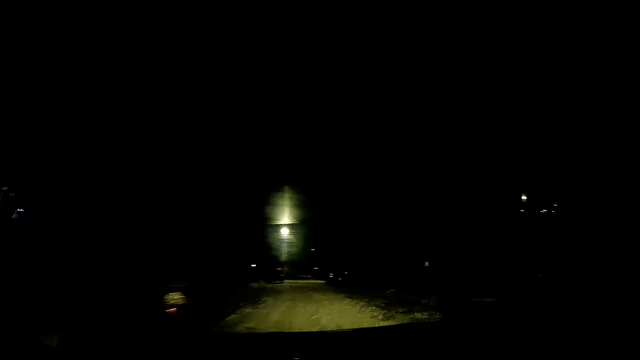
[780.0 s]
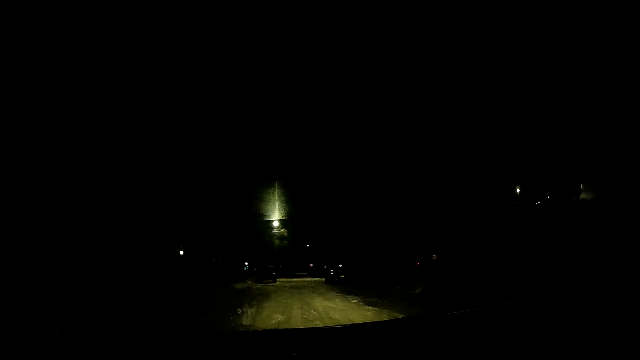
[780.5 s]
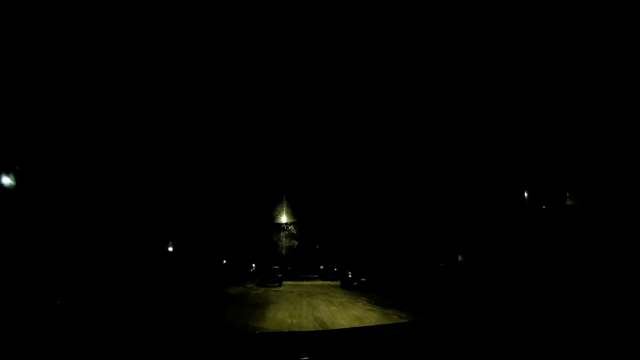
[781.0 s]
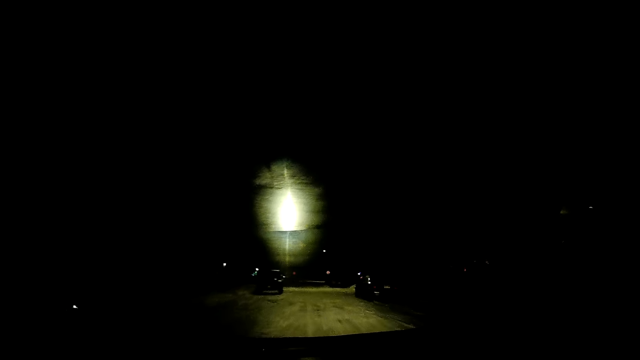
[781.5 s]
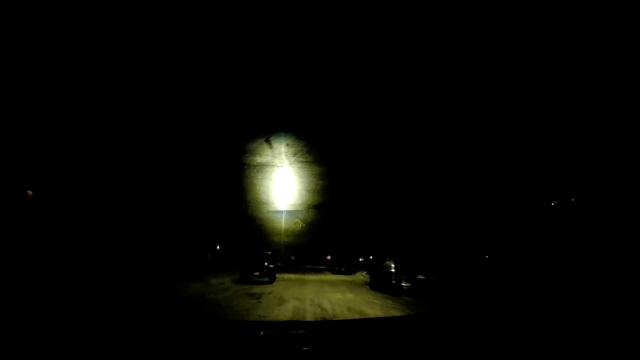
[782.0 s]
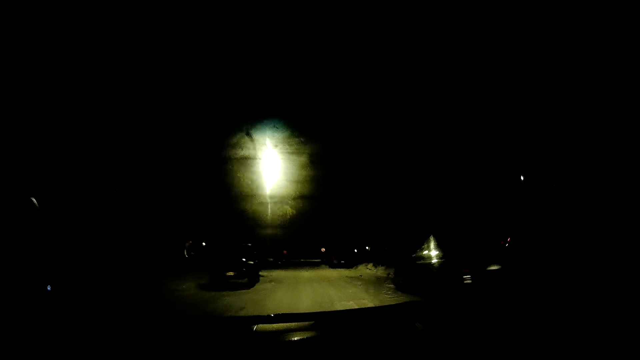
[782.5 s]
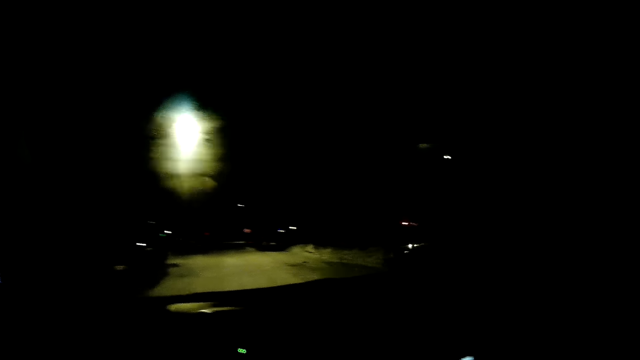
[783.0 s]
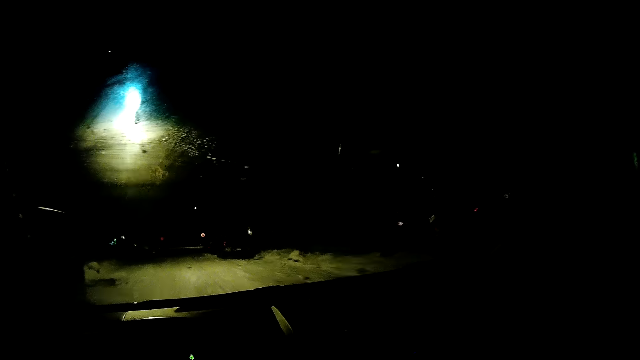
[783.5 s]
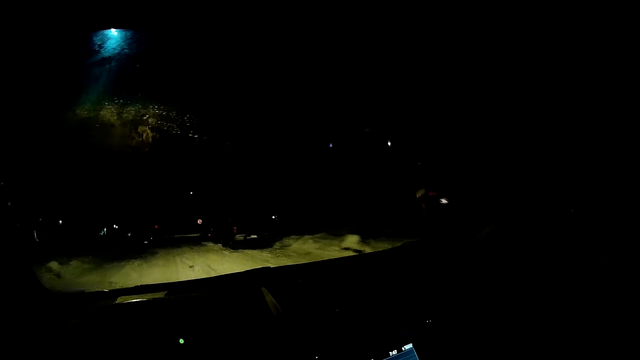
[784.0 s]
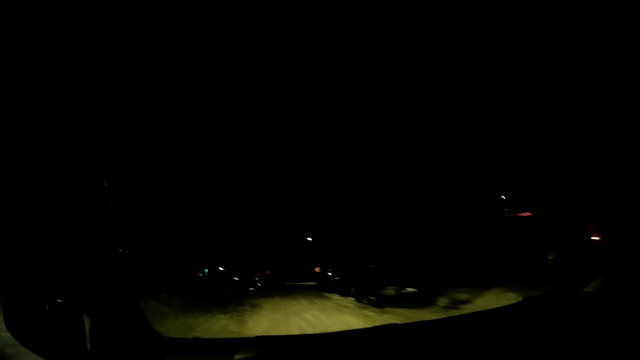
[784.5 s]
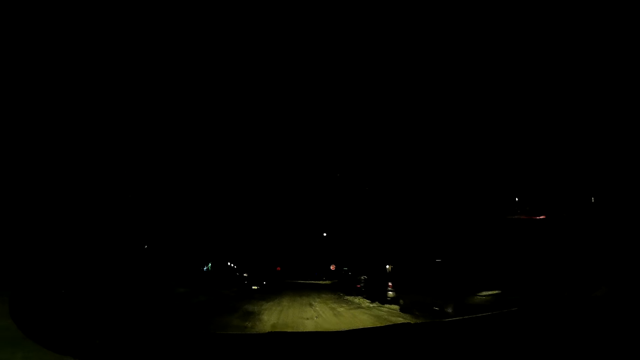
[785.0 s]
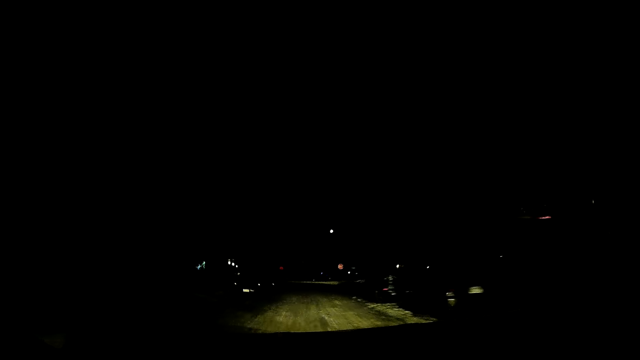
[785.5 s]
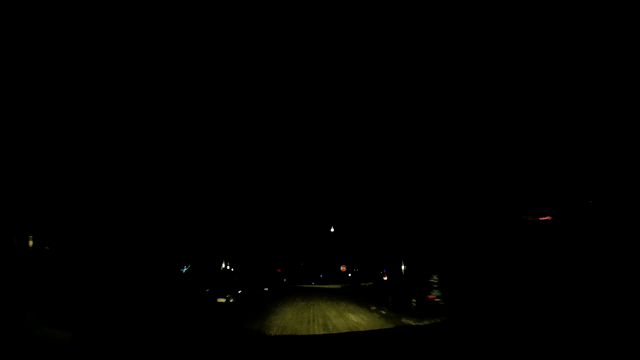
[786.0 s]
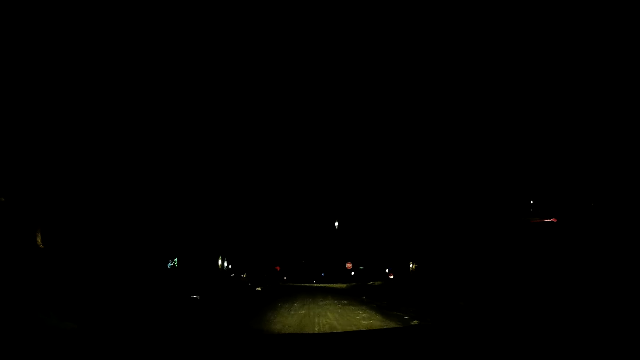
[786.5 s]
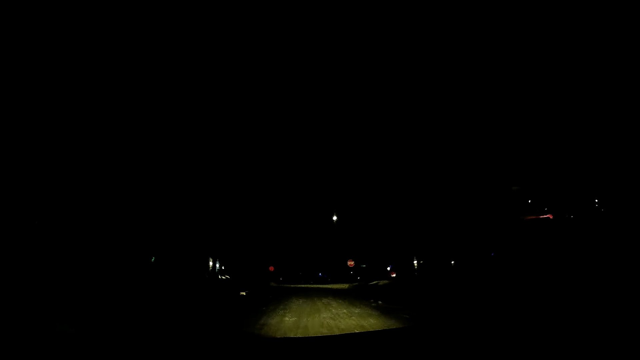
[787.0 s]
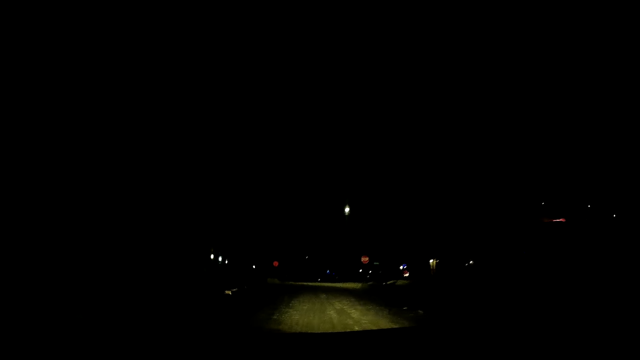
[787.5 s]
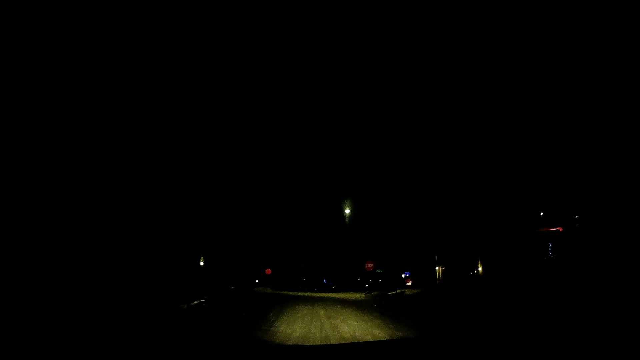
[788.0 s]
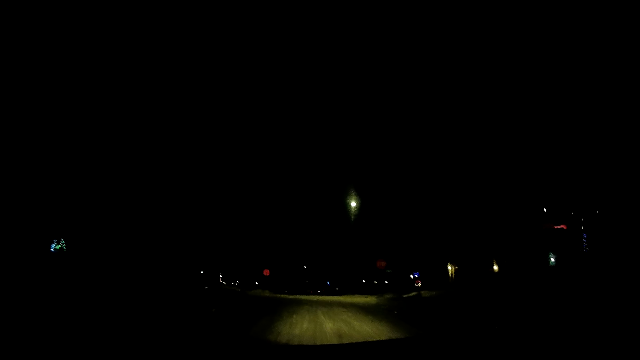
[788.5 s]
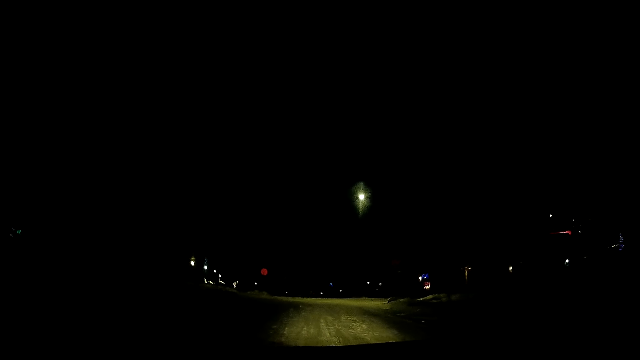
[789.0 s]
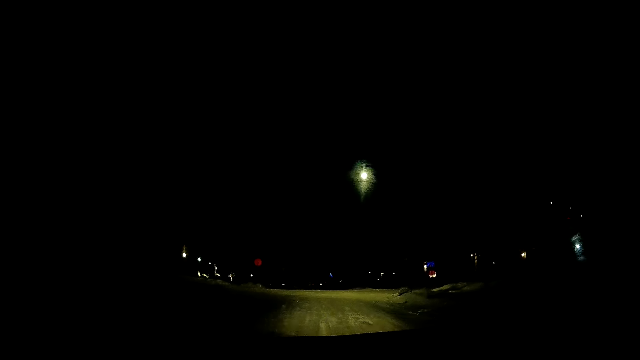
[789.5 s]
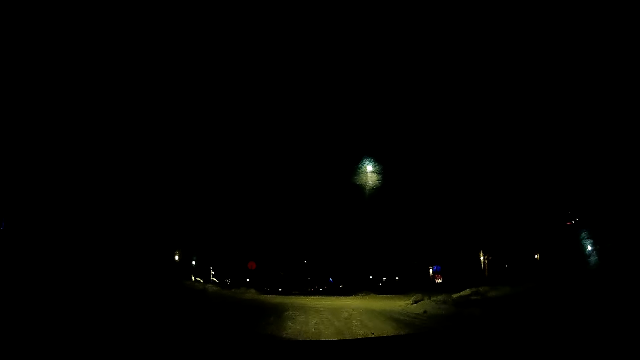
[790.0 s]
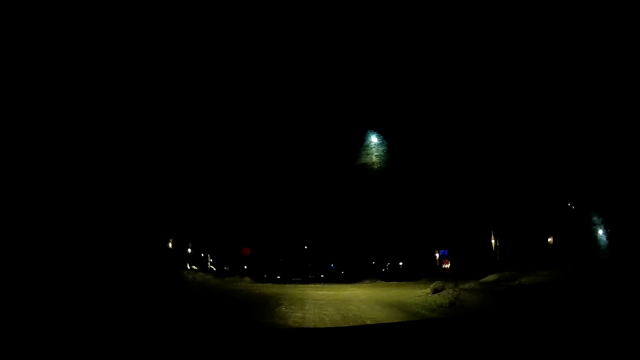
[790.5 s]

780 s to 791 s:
The camera wearer drives the car on the road. They drive the car on the road again.

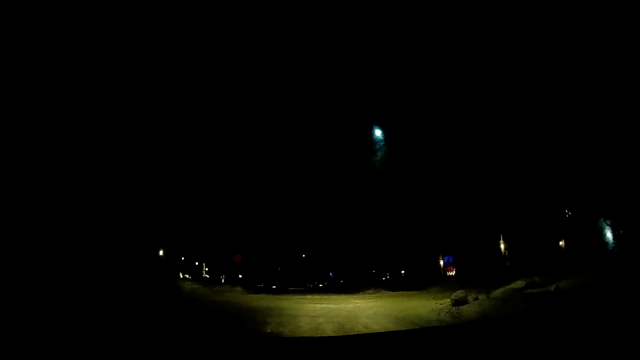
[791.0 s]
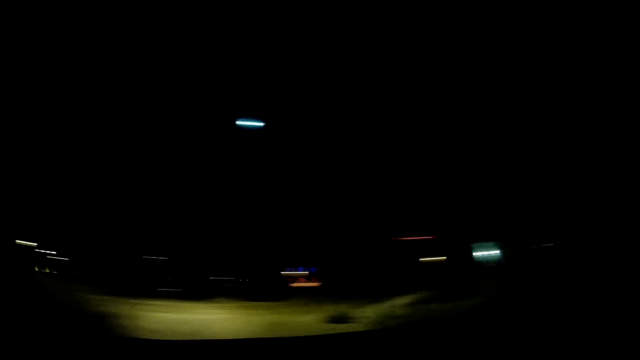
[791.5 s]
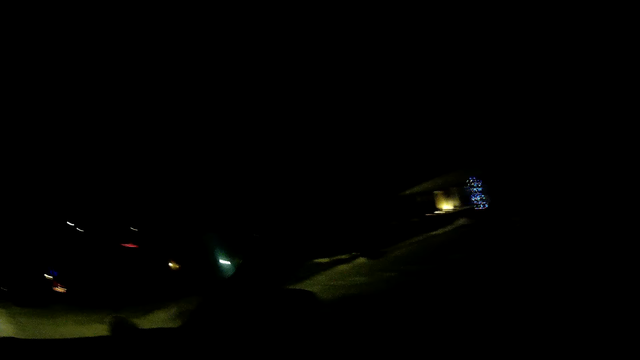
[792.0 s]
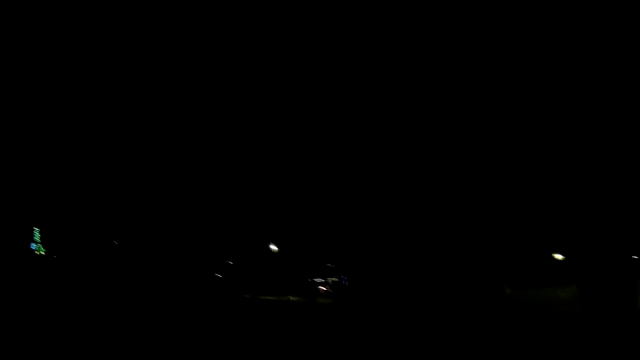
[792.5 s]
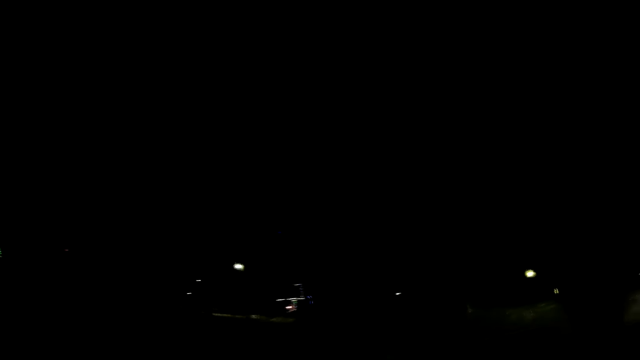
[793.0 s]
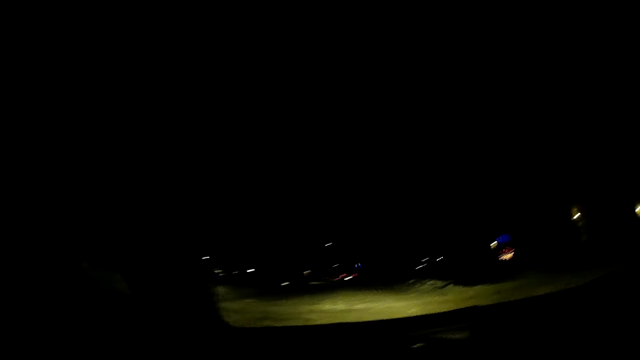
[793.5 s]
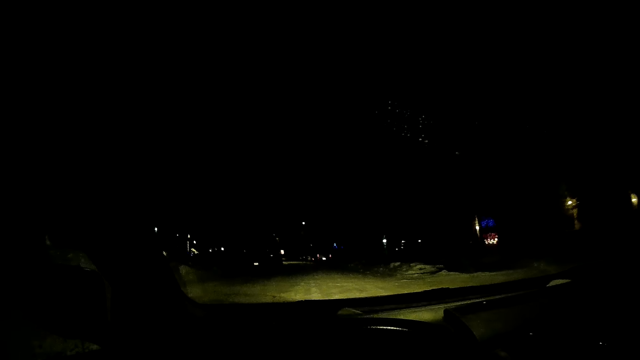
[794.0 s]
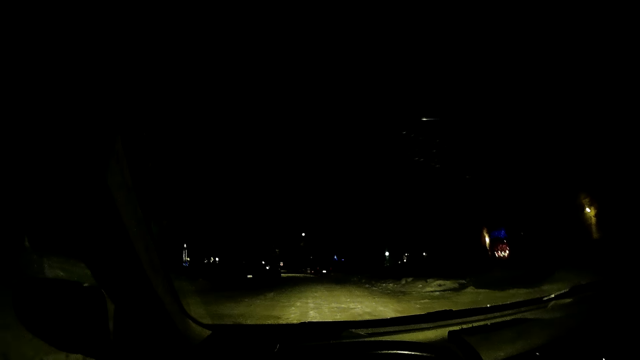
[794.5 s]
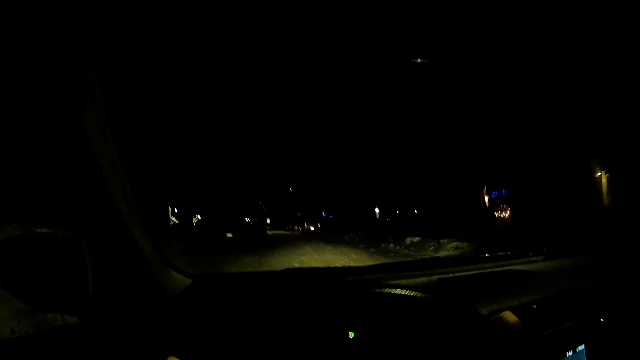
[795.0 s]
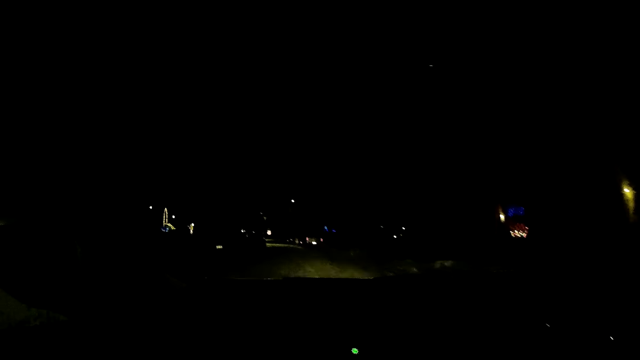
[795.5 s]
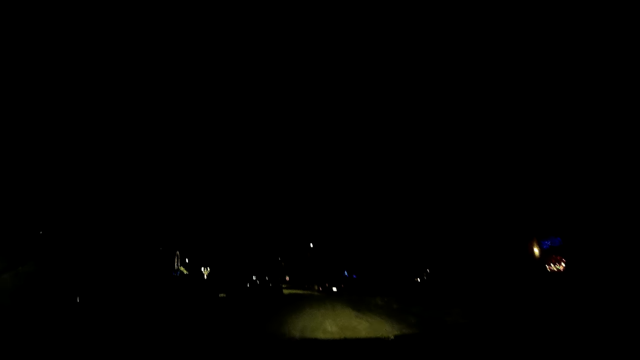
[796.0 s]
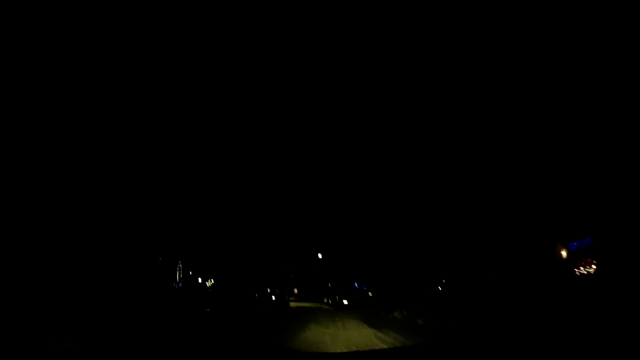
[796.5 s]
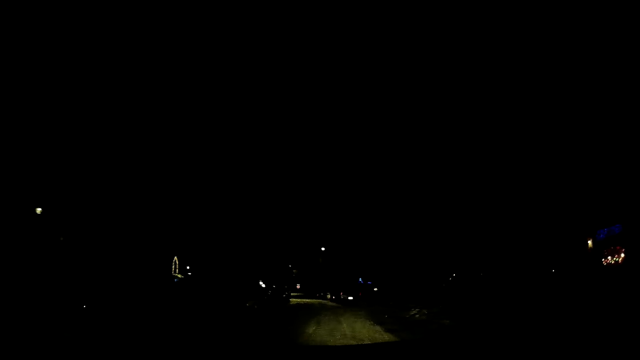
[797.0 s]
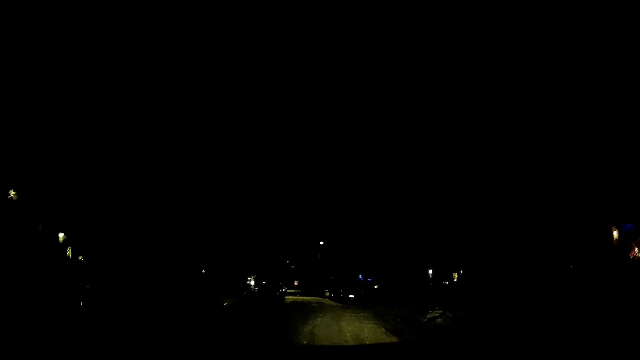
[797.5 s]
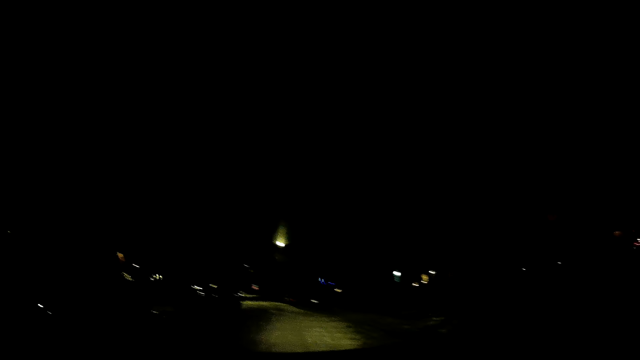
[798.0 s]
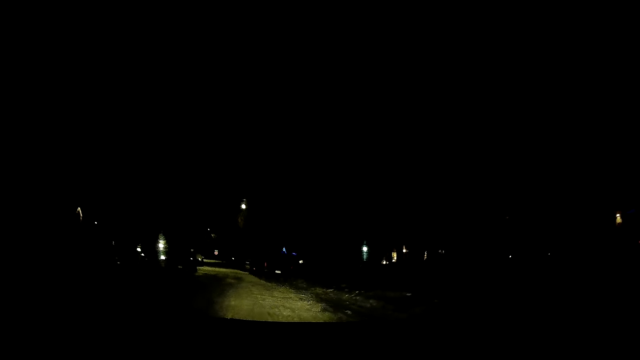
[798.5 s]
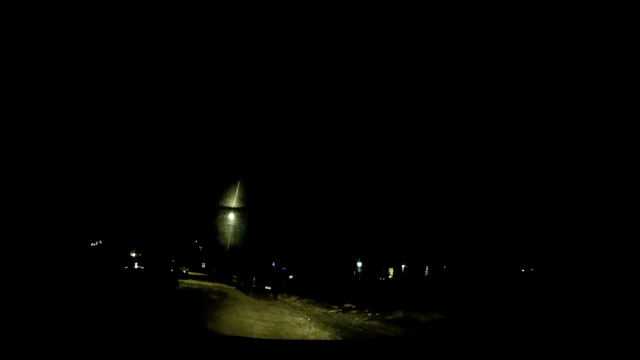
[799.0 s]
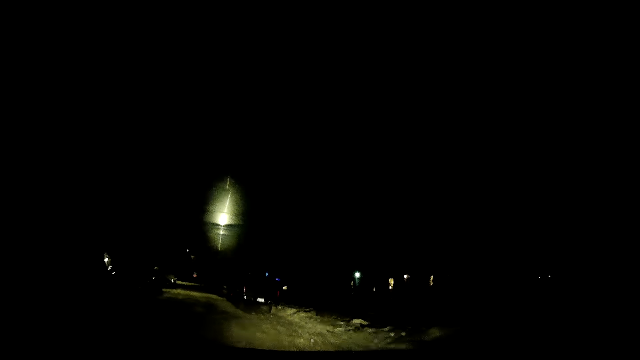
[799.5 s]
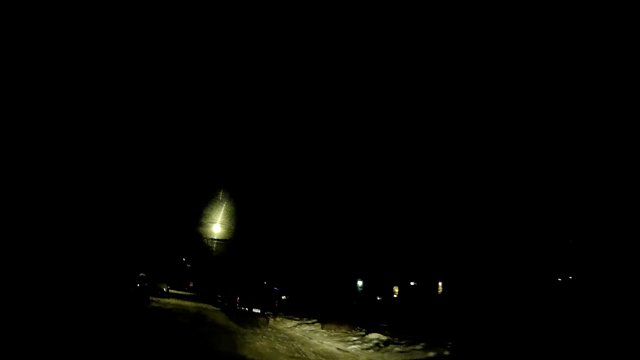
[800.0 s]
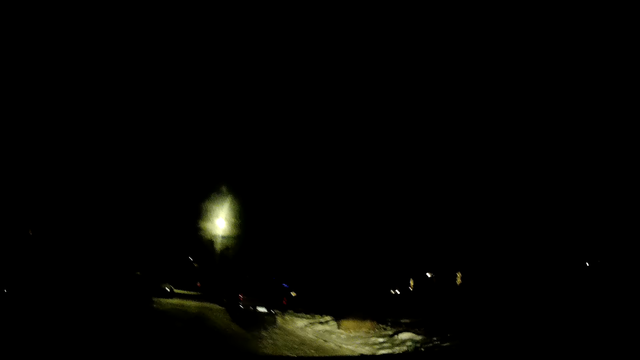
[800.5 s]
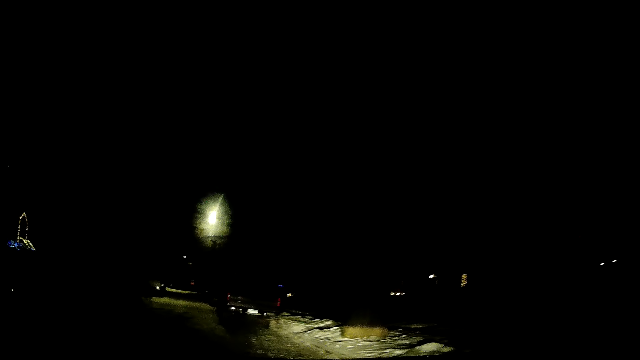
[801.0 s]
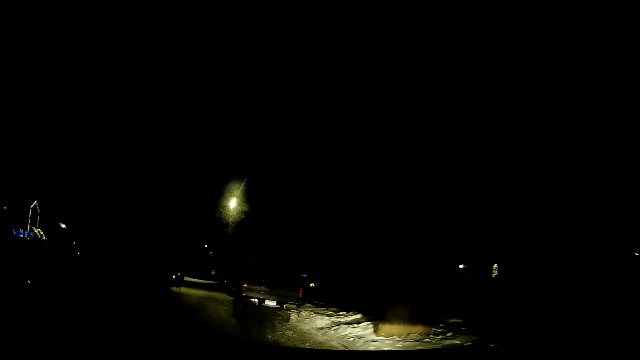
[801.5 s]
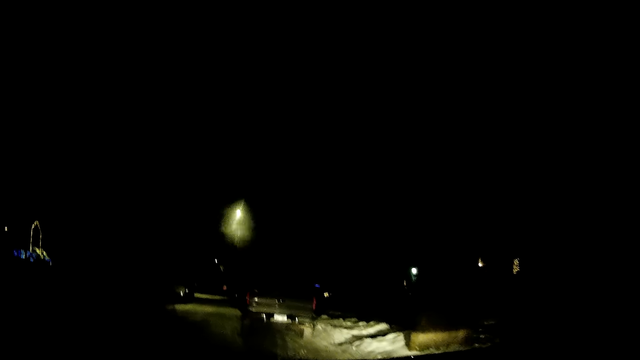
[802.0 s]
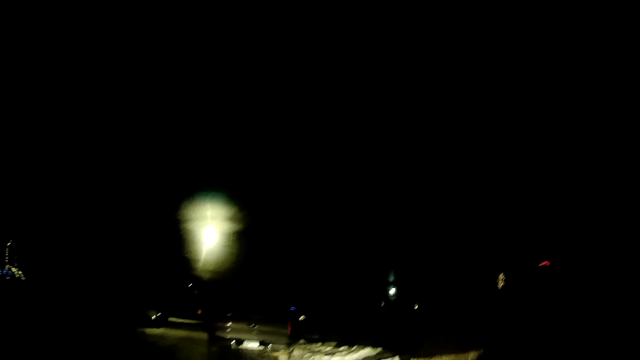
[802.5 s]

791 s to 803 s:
The camera wearer looks around. They look around again. They drive the car on the road. They drive the car on the road again.
